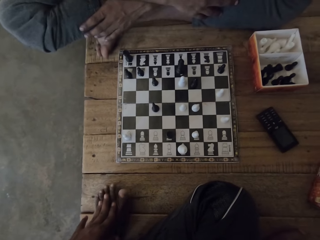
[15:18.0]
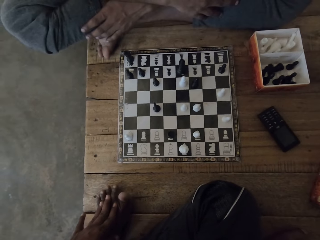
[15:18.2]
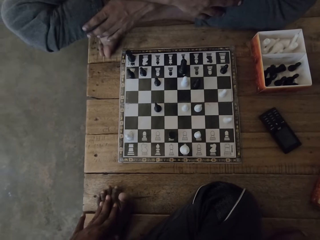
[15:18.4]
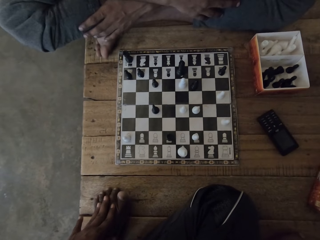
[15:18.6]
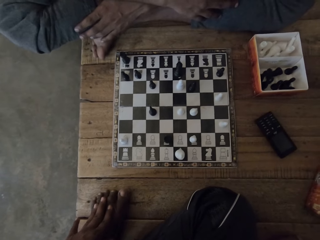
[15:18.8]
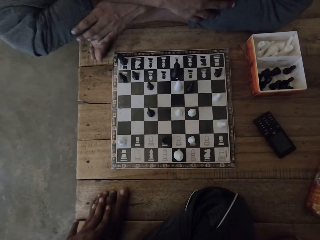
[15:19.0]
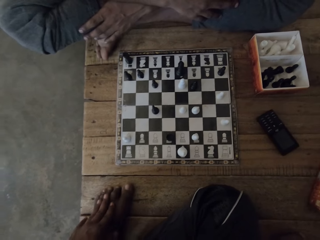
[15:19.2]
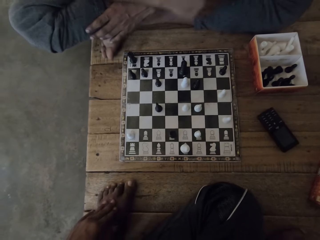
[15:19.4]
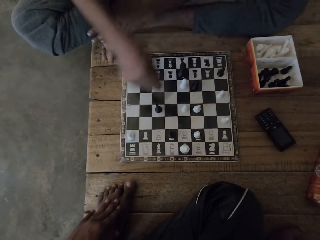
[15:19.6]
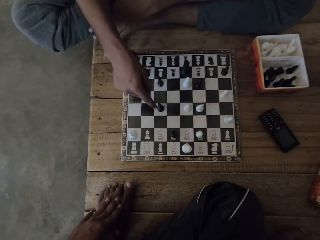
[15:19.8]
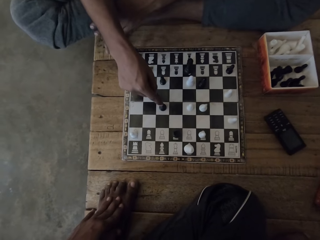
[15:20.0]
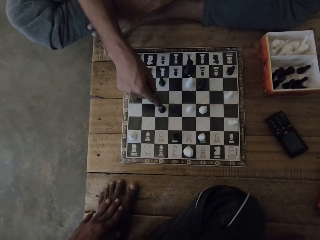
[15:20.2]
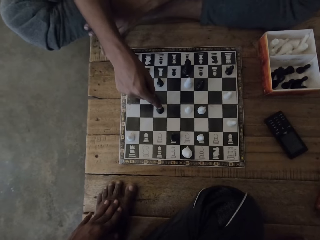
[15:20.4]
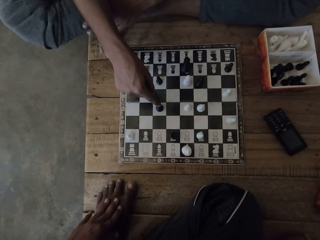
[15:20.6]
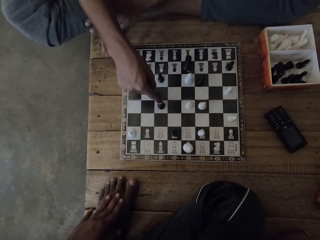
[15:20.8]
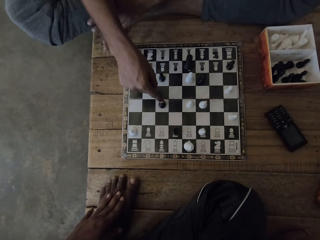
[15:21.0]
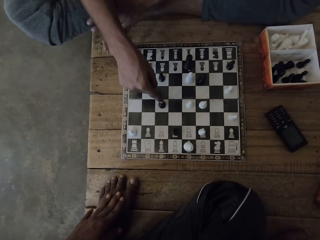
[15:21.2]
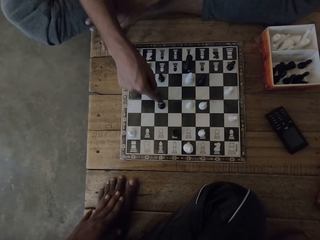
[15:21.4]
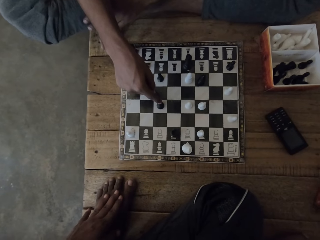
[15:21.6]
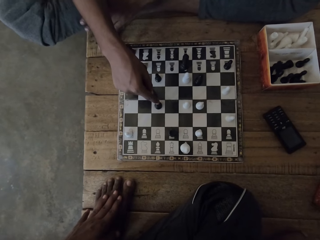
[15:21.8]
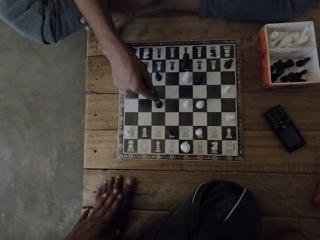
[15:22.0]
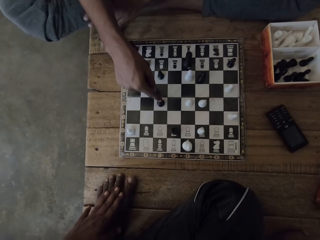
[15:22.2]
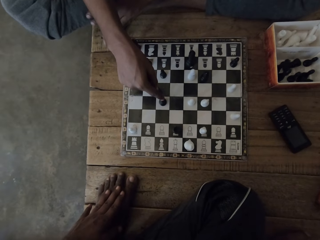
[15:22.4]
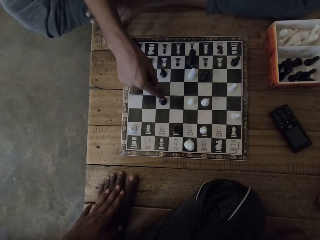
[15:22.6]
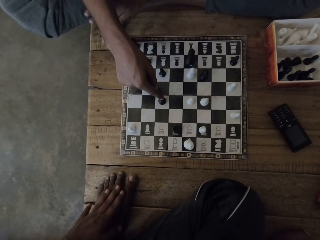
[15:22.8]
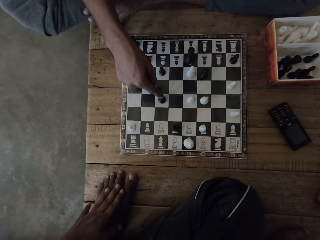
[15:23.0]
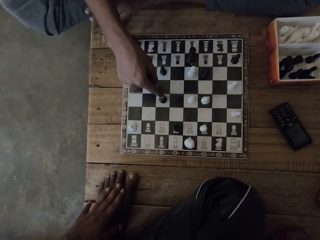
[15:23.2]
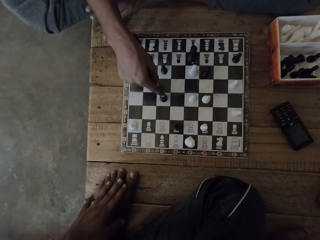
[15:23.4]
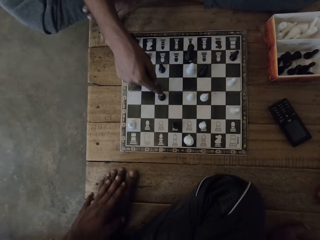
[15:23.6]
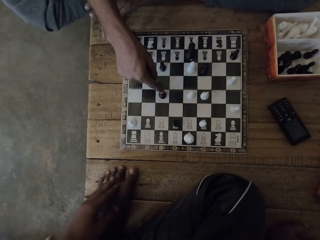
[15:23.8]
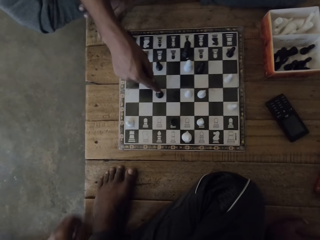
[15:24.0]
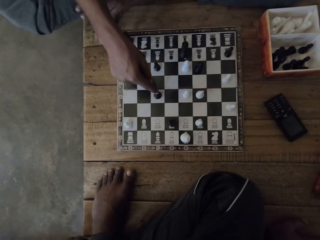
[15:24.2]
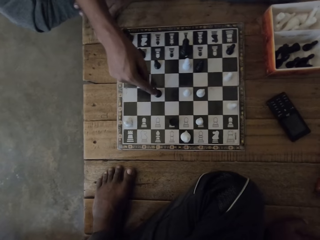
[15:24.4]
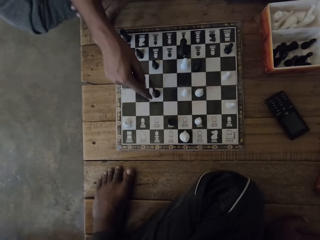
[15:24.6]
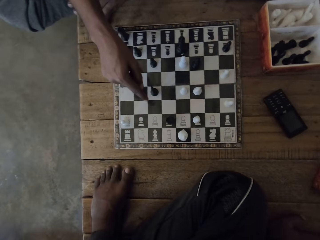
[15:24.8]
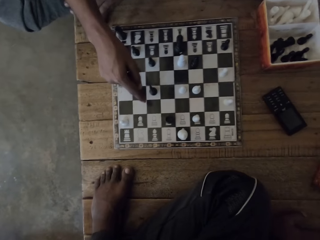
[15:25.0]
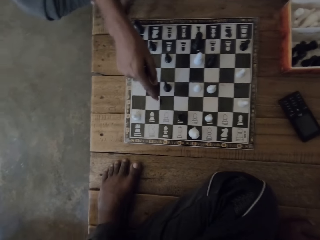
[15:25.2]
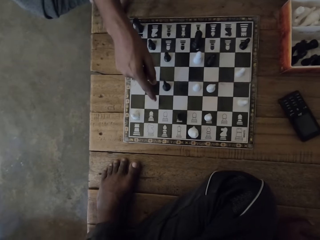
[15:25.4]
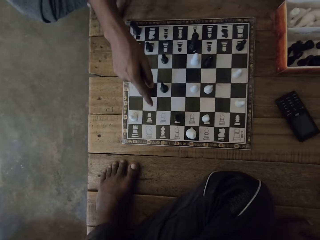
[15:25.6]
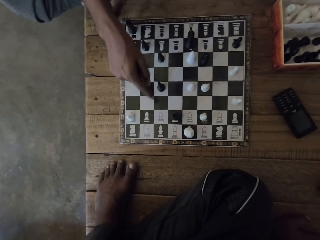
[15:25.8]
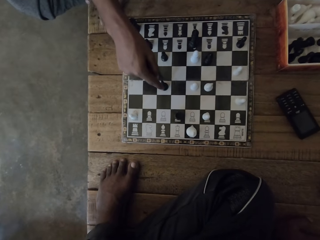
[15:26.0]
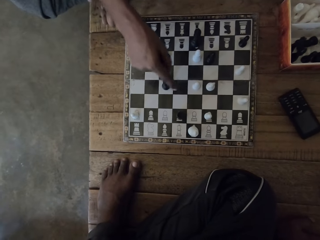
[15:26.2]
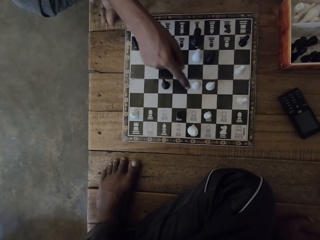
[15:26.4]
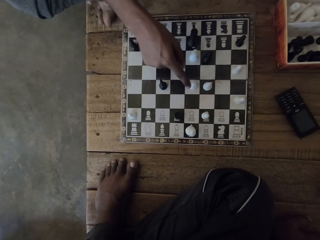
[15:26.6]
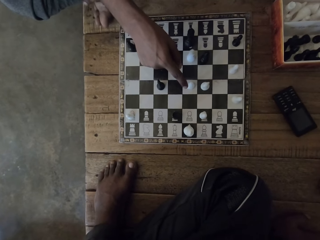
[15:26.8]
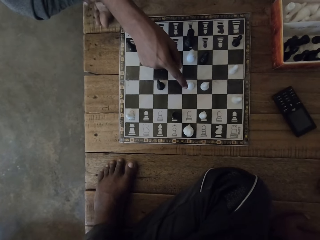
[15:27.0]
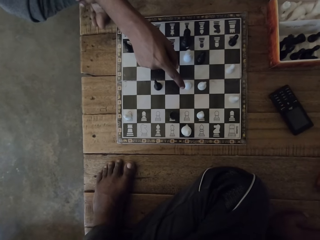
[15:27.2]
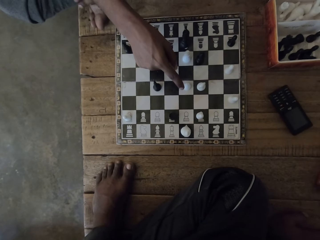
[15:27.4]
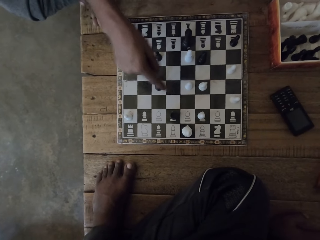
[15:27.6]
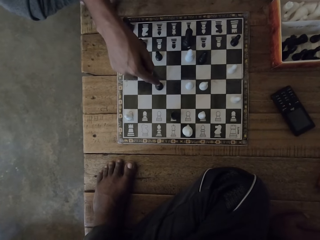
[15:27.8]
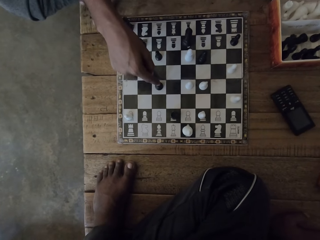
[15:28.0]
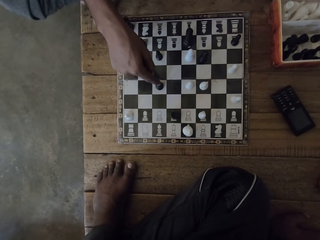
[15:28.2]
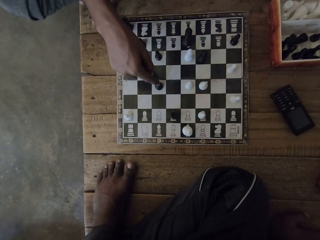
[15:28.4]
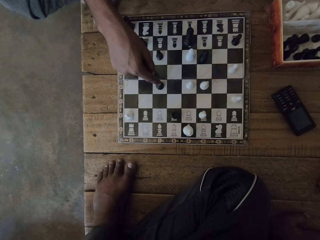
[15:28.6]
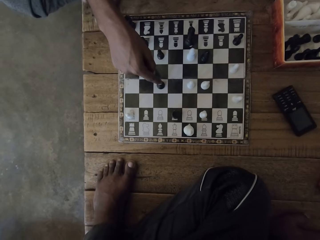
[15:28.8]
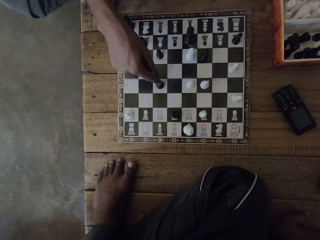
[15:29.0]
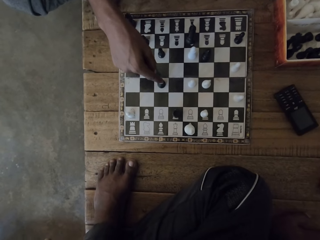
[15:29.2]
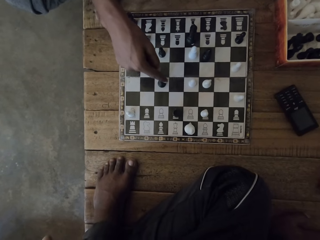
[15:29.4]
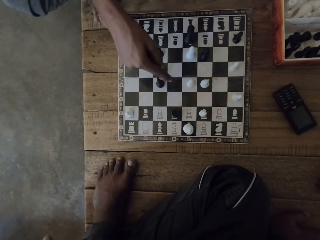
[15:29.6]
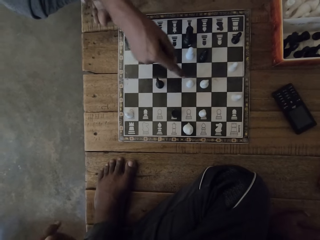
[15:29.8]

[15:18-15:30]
A person points a chess piece. The camera wearer removes a hand from the foot. The person points on chess pieces on the board. The camera wearer looks at the chess game.

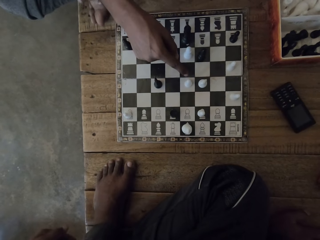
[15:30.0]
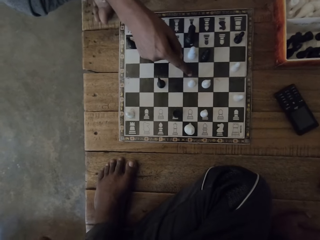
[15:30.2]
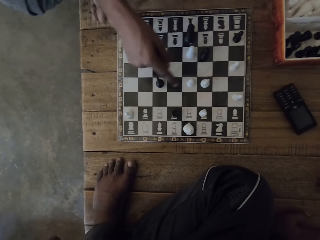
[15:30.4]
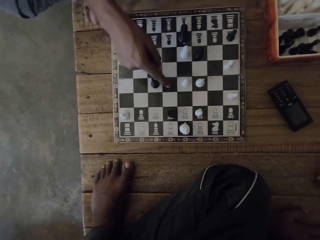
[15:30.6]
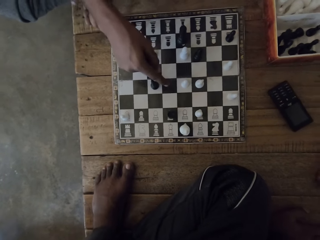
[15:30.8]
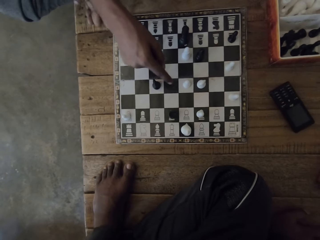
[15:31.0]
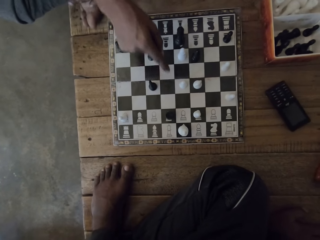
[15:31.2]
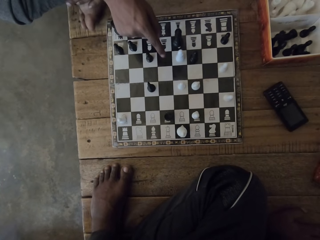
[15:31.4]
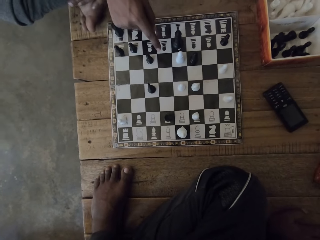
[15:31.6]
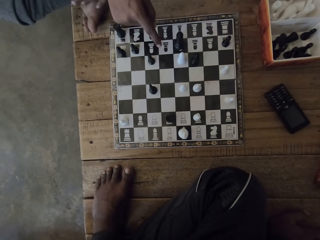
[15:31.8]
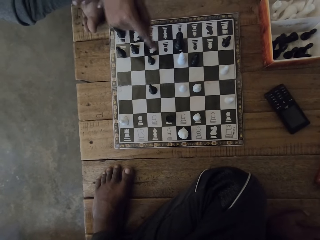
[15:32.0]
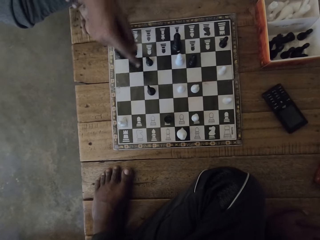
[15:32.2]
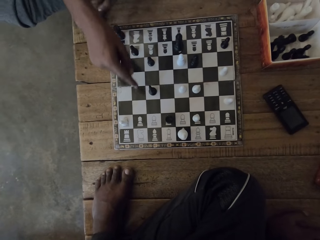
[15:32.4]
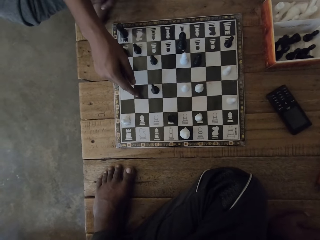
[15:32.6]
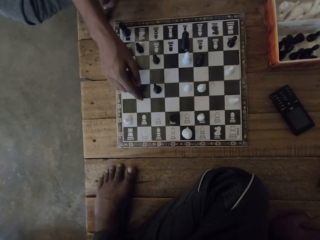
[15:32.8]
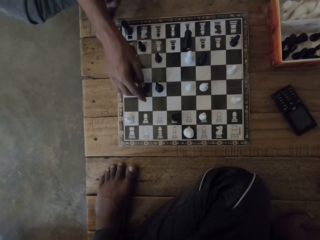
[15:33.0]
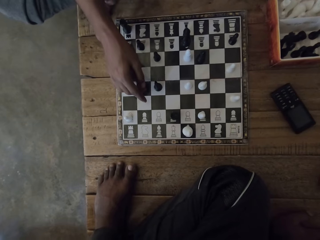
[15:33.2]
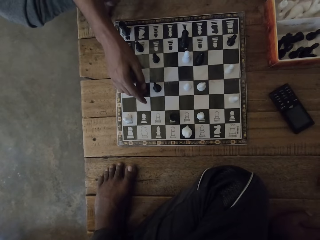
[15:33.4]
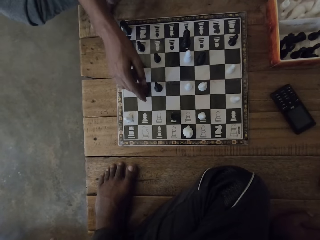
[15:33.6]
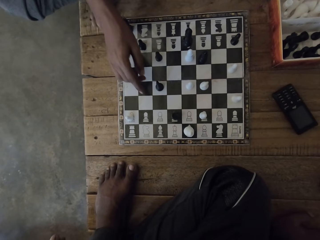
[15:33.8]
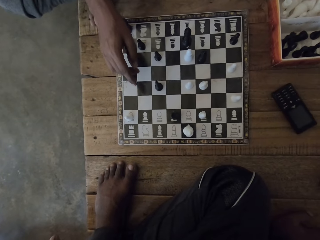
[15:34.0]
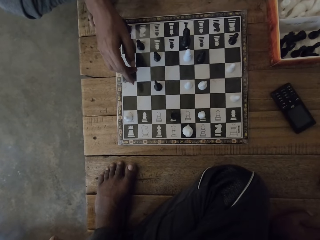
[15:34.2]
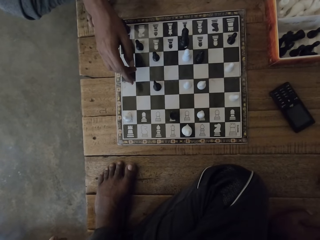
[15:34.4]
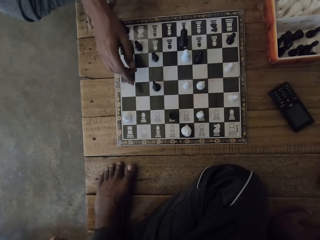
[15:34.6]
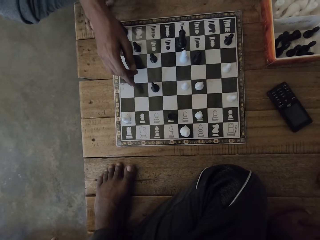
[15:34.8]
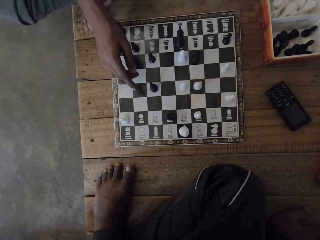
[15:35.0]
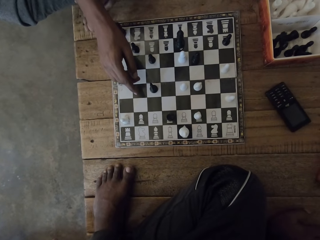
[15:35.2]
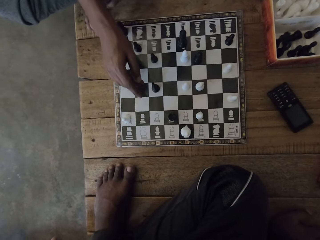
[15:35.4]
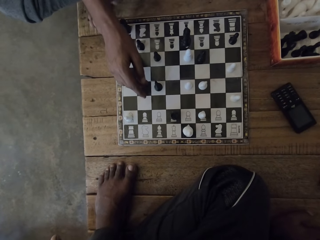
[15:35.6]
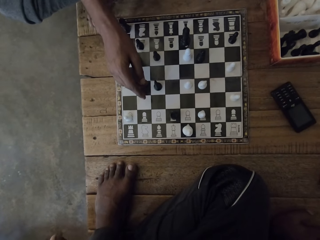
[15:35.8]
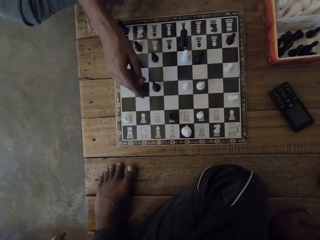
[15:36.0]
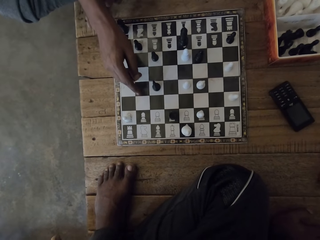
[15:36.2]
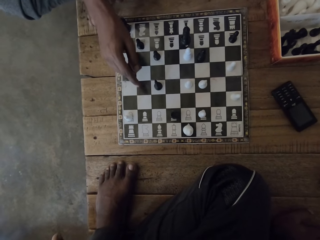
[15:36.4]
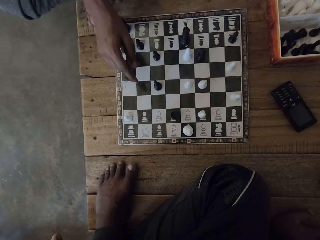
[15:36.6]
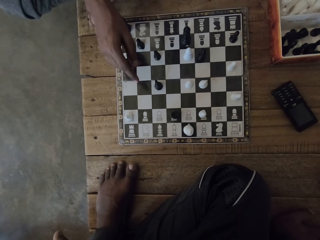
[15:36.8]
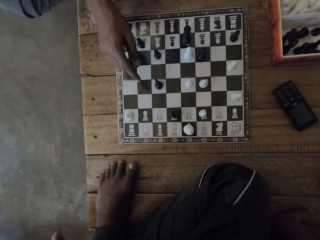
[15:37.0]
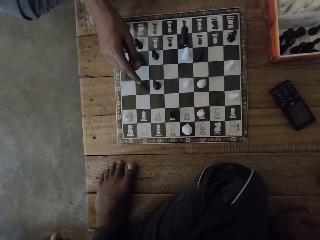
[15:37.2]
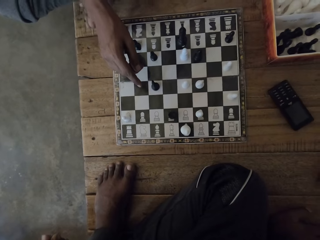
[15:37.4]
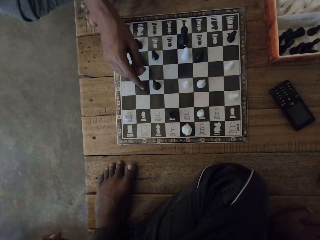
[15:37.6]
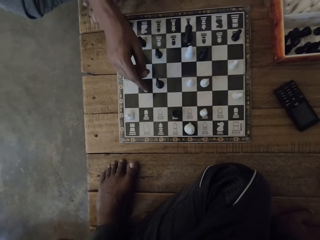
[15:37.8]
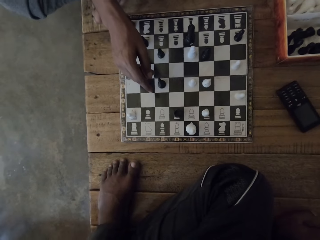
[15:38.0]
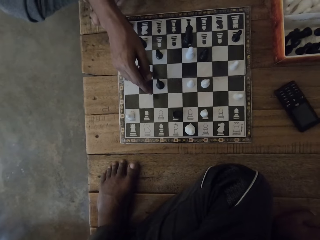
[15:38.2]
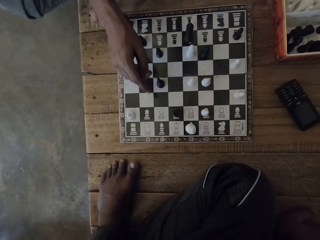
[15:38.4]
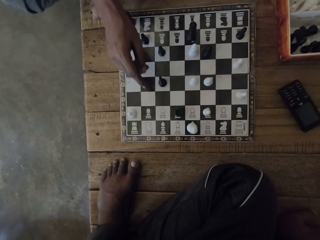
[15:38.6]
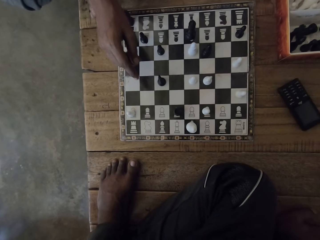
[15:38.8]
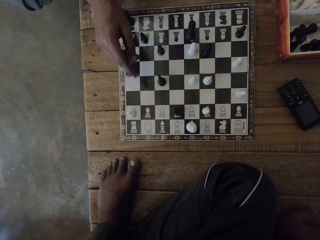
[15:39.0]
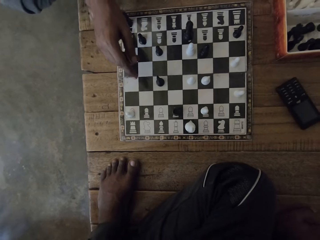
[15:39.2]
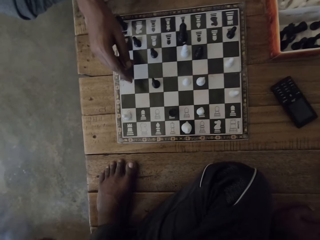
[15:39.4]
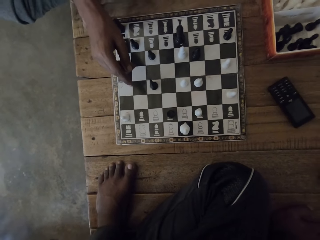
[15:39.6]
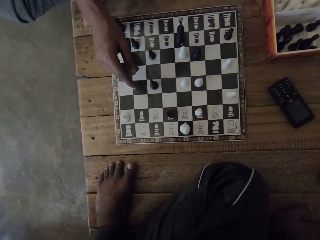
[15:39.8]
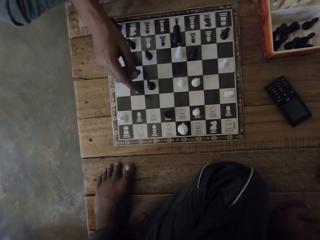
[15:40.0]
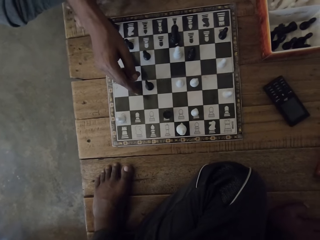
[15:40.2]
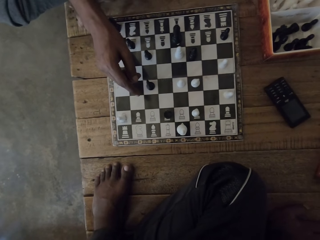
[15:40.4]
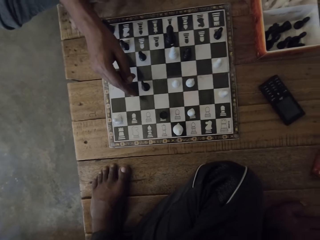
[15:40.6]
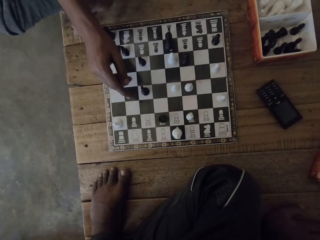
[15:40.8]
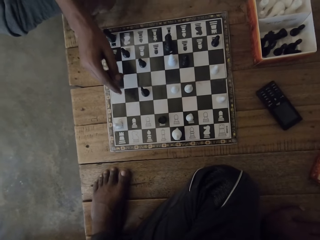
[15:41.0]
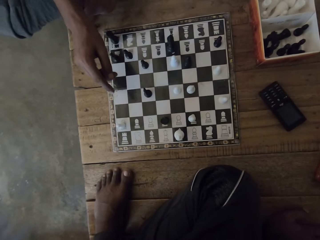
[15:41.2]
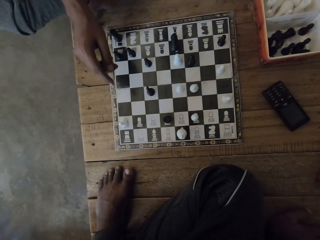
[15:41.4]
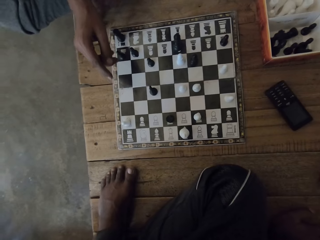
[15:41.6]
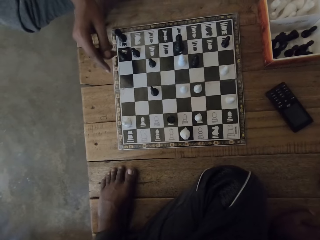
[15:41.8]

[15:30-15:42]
A person points on chess pieces on the board. The camera wearer looks around. The person points on chess pieces on the board.
